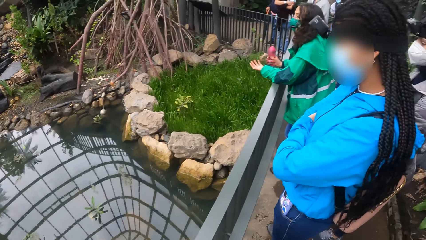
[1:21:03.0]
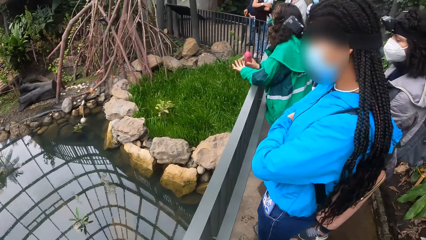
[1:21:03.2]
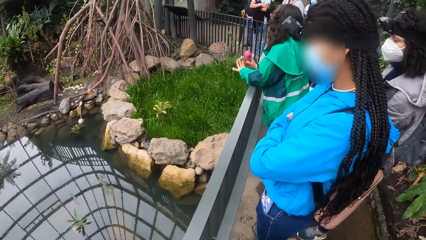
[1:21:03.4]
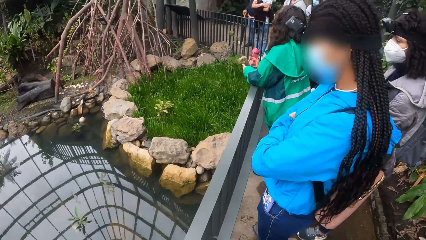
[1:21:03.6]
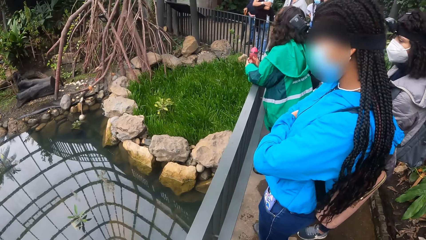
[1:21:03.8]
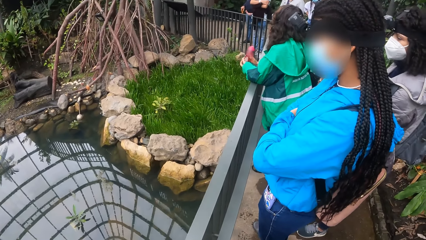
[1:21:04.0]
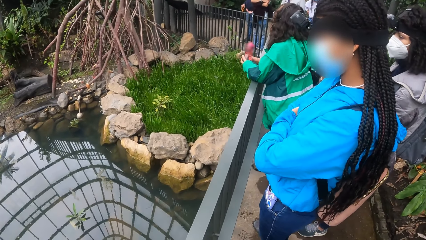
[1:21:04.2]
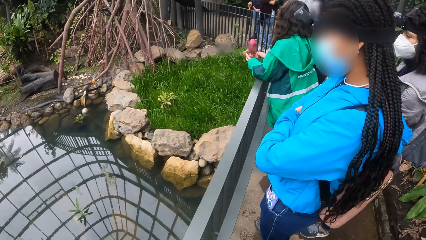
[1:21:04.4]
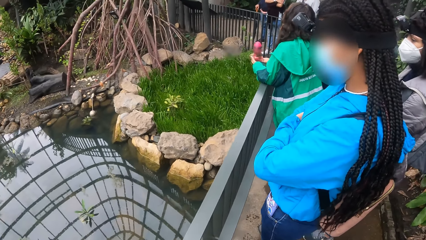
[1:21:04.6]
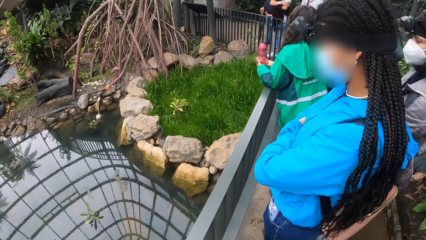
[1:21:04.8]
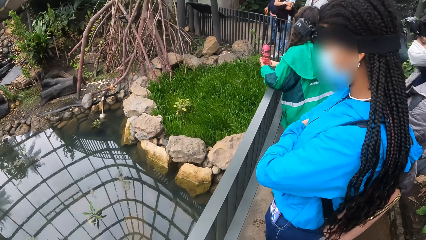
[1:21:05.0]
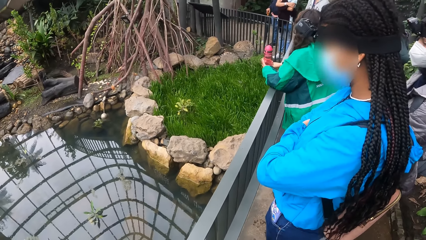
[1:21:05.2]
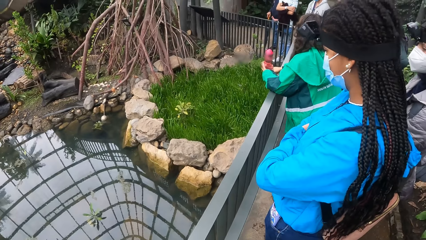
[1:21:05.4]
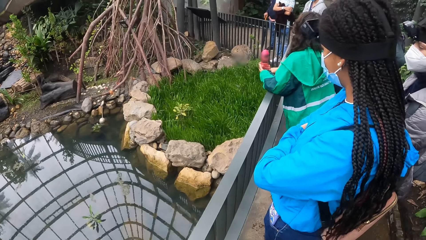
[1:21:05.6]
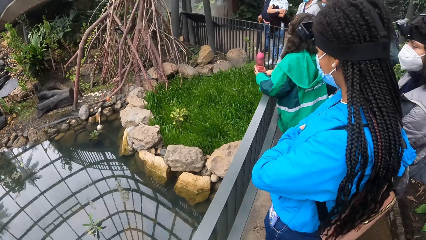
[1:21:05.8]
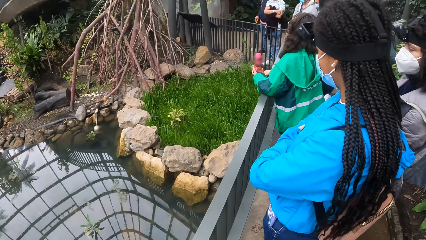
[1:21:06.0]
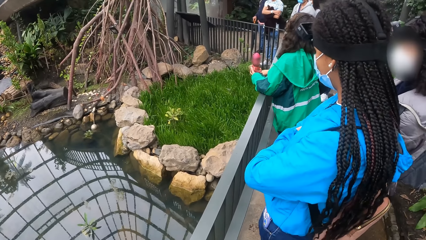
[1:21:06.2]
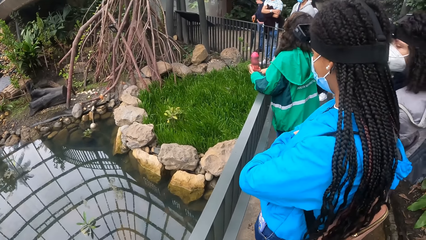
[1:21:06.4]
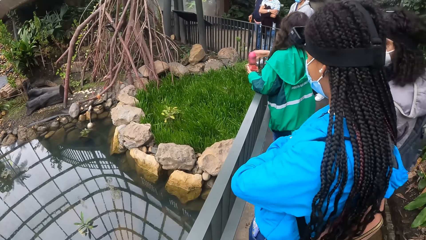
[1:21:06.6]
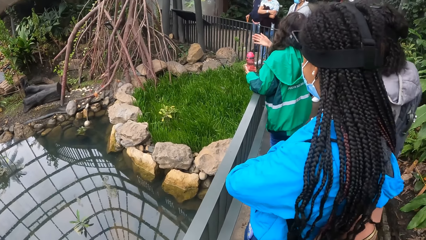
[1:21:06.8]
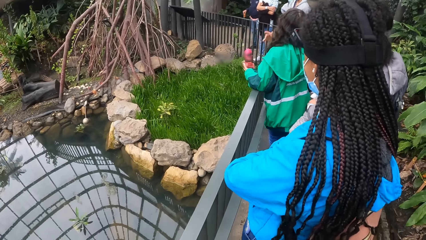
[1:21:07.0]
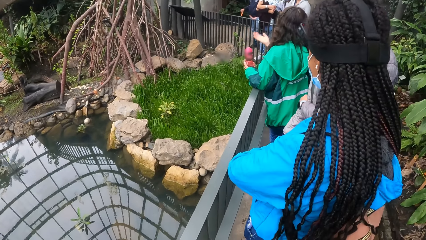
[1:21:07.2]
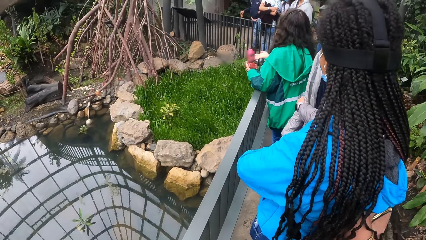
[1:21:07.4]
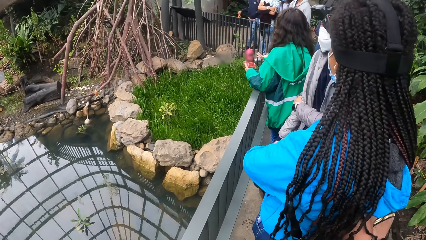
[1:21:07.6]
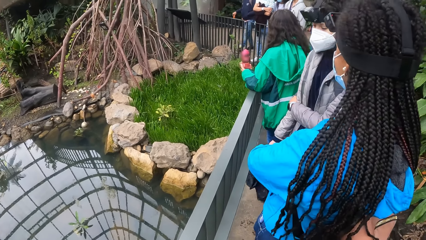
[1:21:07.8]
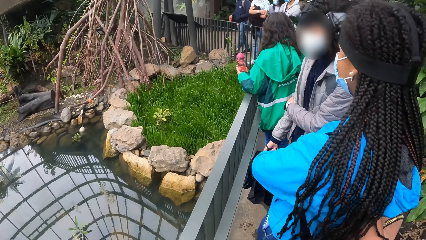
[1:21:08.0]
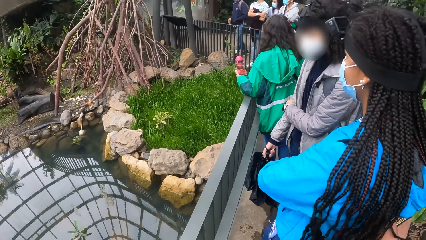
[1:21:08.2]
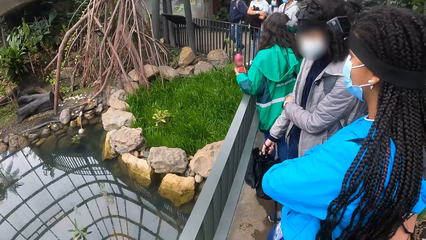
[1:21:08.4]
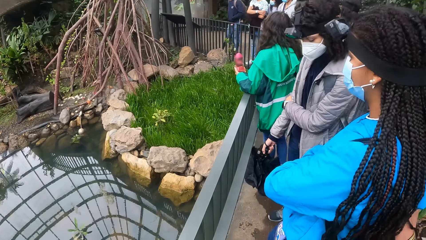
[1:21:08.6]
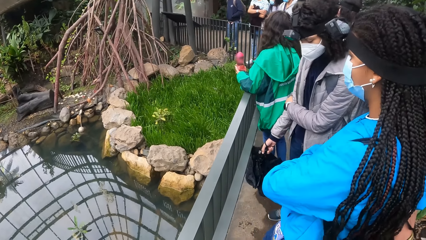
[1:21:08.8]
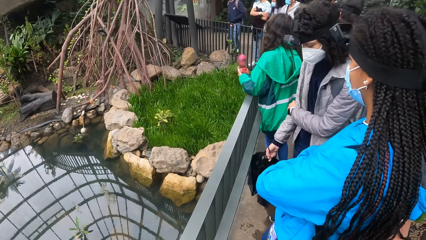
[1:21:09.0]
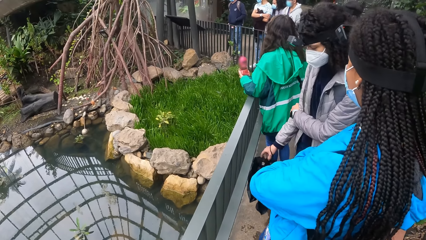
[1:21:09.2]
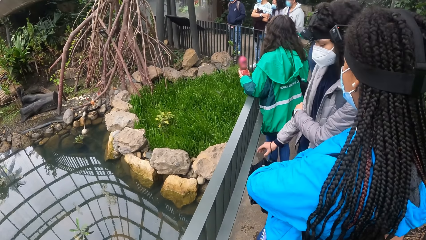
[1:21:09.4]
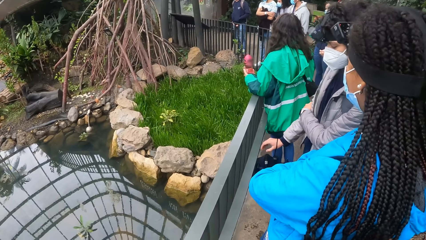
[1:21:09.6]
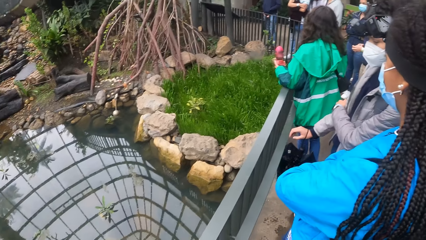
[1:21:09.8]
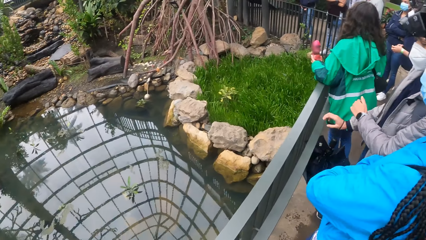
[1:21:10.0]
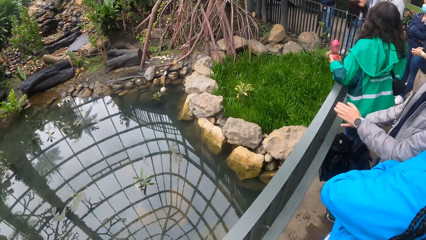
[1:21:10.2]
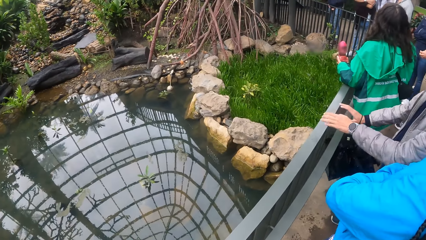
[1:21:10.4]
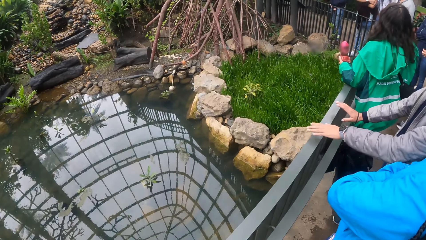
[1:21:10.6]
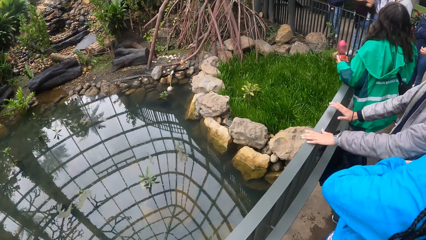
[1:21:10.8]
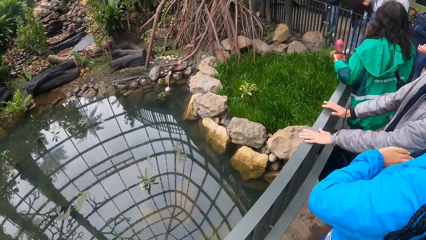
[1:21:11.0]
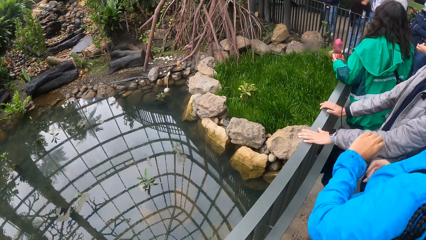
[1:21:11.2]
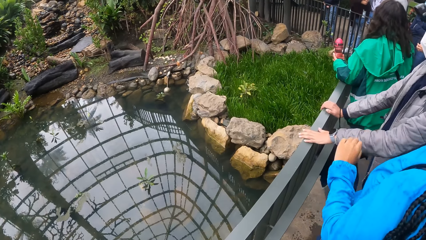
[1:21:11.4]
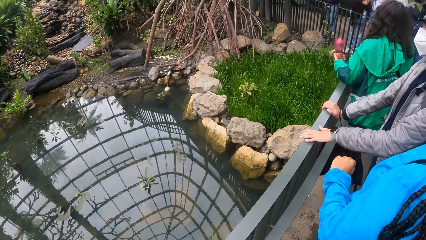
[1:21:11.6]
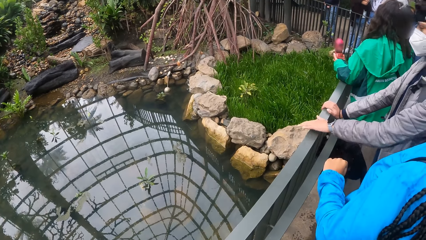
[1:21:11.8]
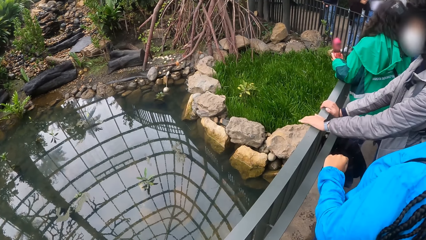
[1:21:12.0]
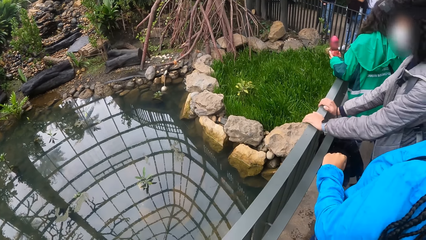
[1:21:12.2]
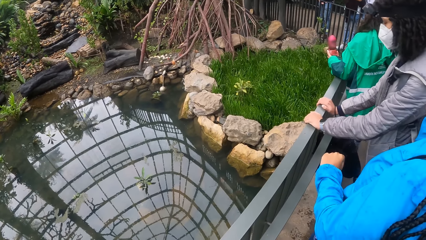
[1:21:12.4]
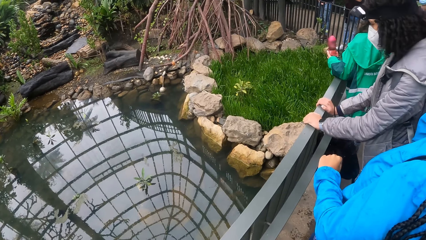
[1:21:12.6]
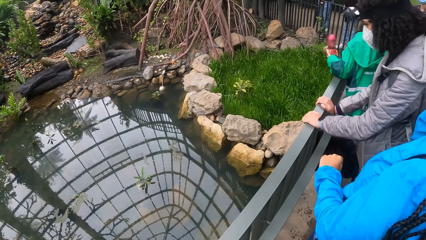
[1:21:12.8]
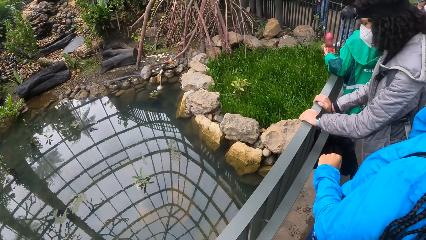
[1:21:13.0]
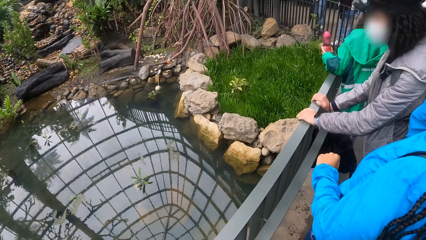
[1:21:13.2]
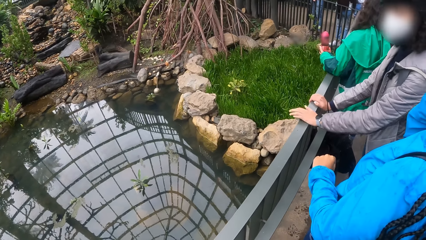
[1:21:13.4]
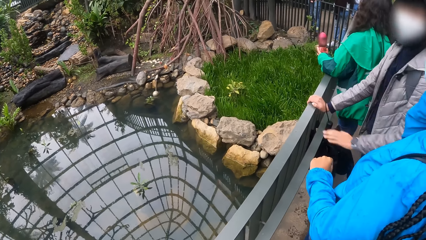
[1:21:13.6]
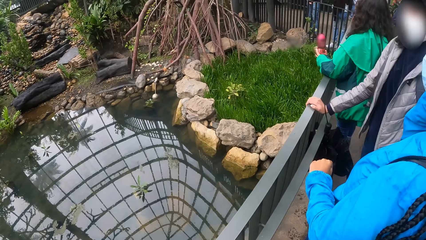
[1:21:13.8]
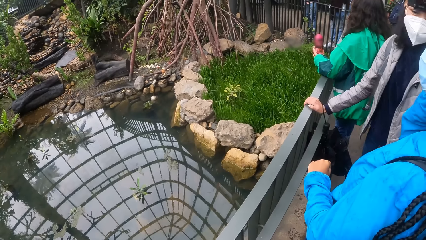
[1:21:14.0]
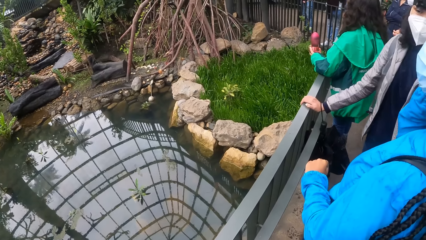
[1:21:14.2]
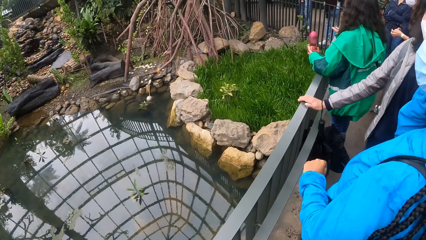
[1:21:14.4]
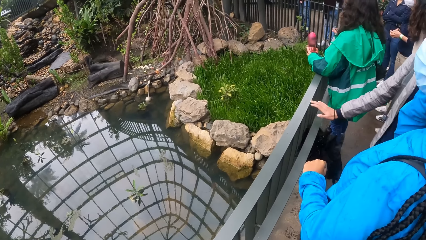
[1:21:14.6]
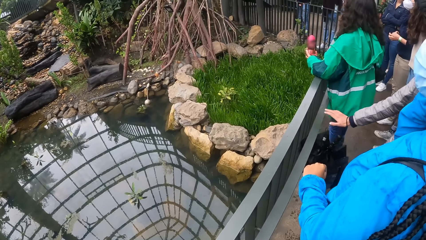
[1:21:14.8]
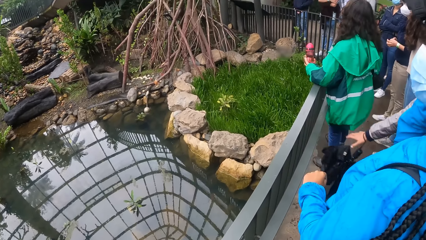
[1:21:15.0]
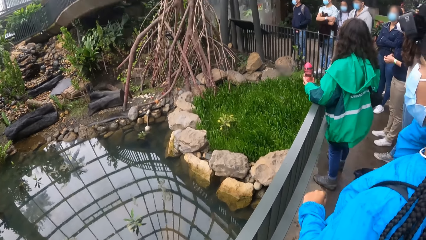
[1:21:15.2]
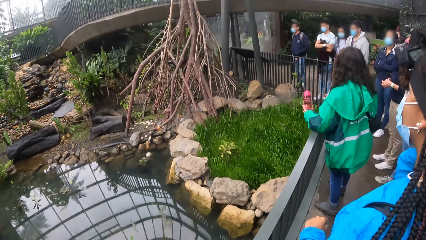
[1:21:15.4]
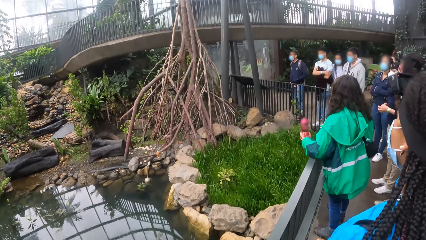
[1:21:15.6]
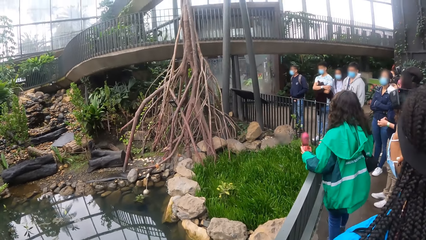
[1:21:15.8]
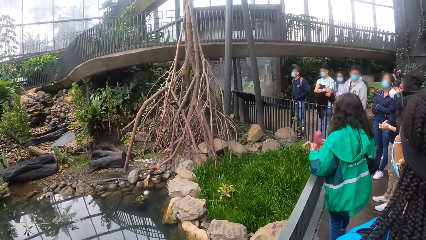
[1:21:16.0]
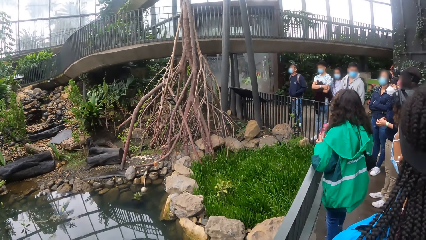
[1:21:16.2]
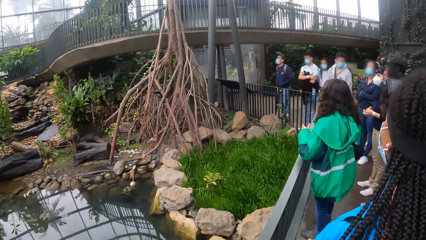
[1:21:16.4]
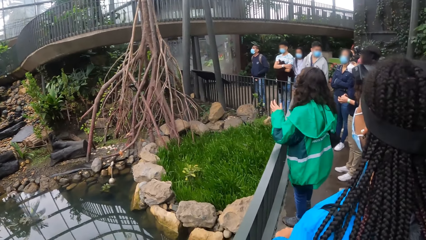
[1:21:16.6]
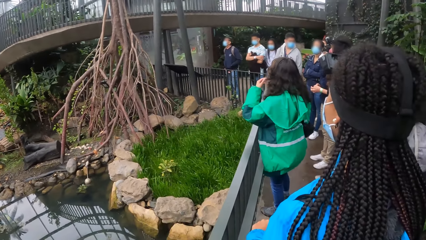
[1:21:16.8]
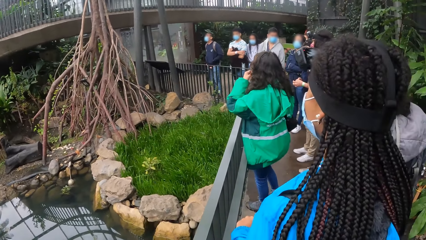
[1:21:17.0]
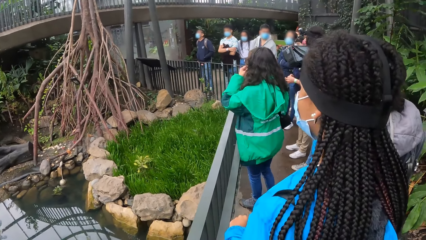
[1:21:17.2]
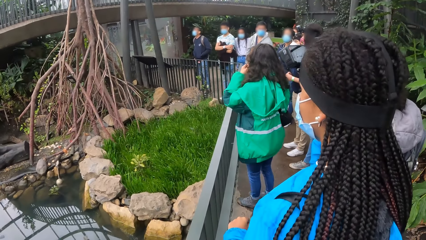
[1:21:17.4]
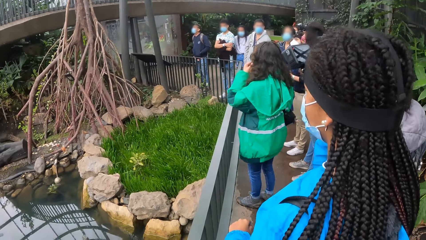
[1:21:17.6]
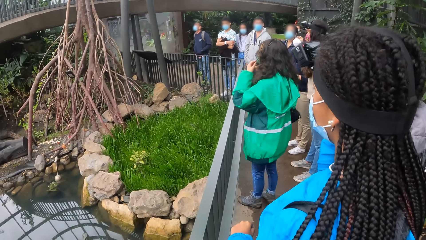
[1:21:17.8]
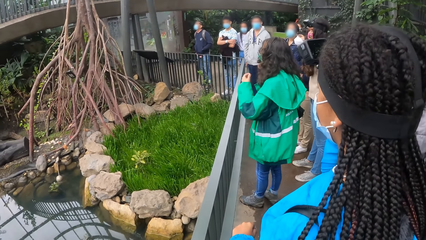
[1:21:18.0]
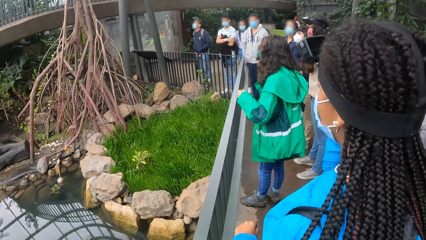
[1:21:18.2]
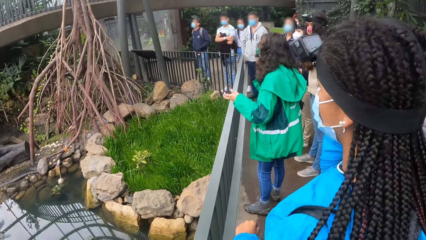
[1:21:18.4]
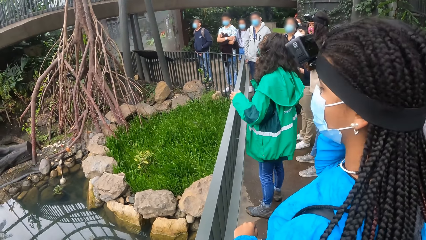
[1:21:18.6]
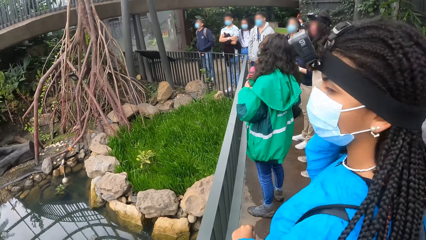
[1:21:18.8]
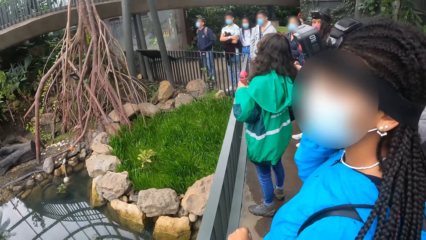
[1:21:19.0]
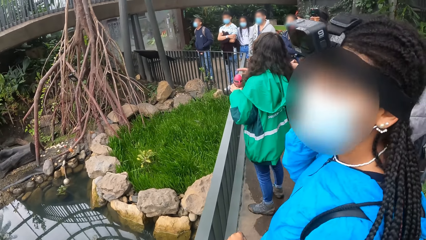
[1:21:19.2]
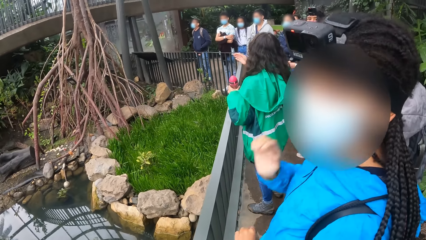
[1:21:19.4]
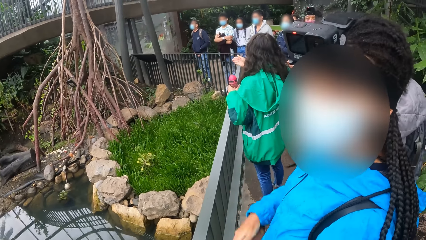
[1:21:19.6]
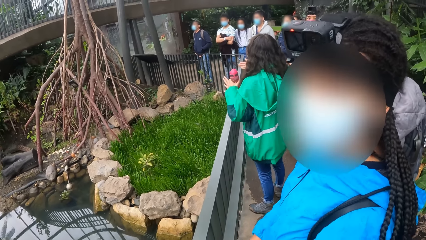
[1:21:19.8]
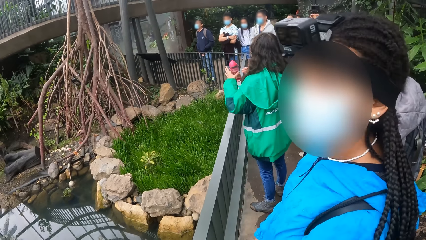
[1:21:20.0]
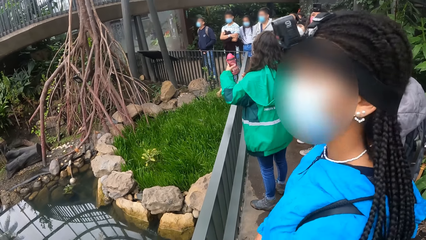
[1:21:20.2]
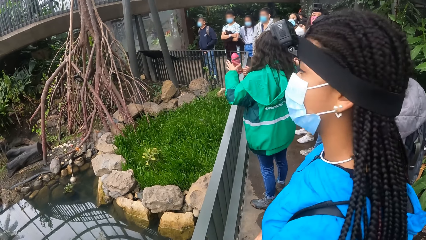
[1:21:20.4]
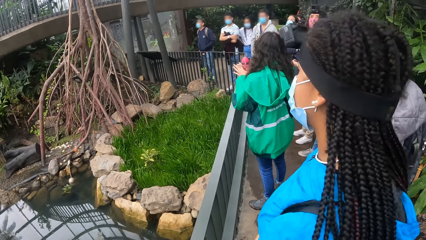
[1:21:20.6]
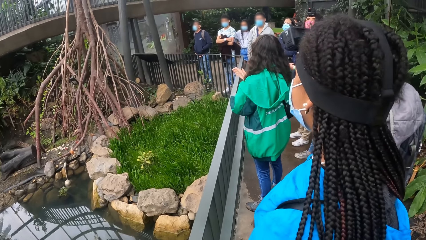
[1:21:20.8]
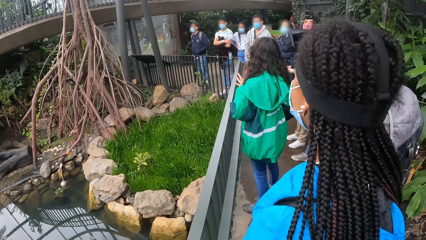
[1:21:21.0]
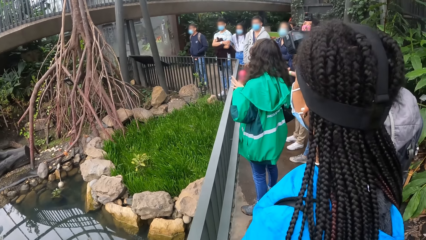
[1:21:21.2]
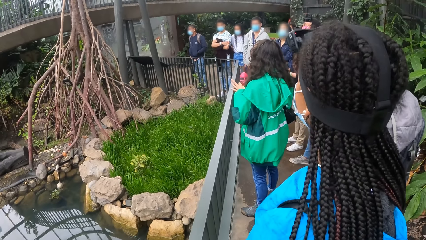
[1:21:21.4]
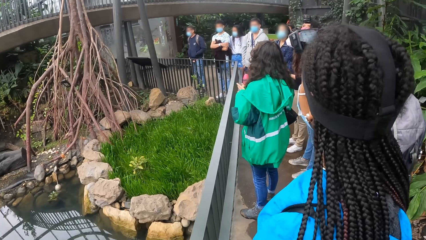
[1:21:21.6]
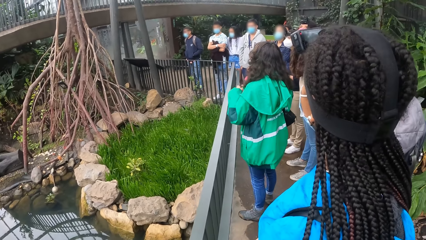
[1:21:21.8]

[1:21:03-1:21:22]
The woman interacts with the camera wearer and others in the park. The camera wearer interacts with a lady.
